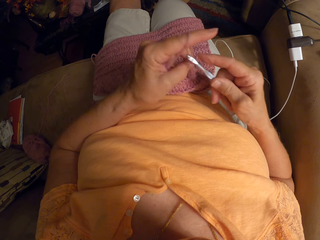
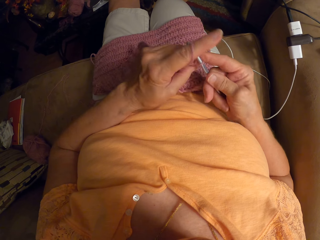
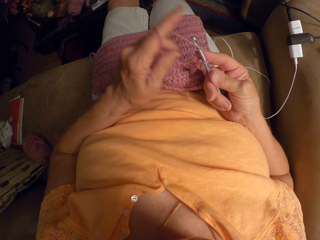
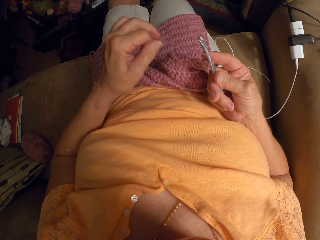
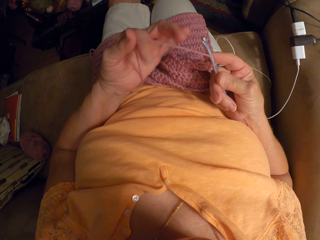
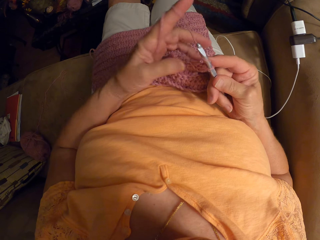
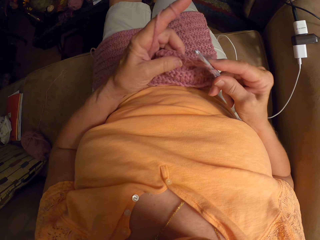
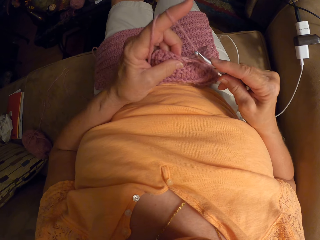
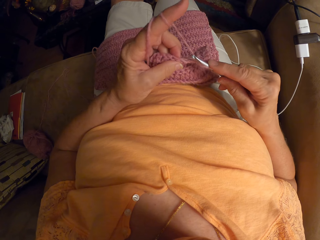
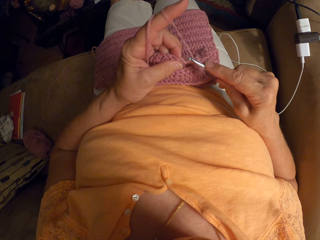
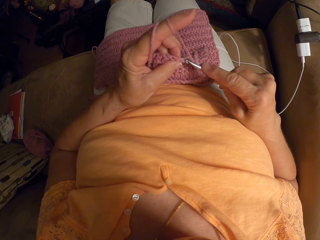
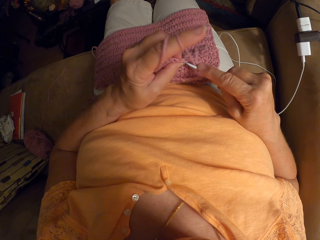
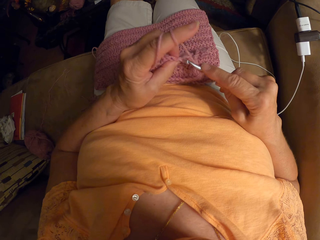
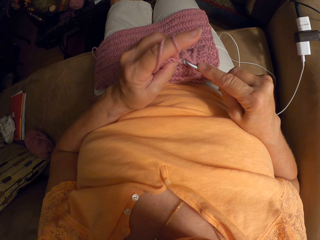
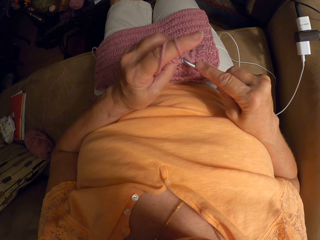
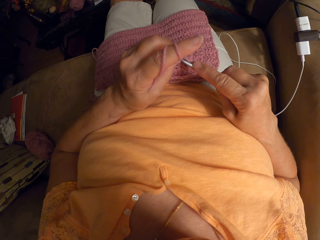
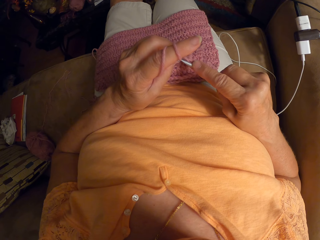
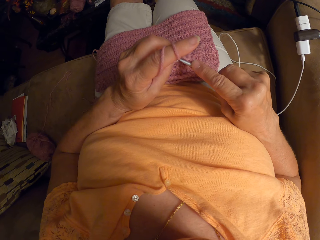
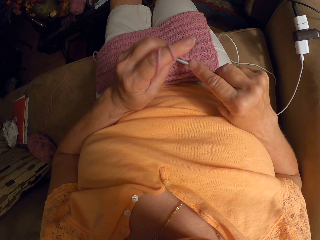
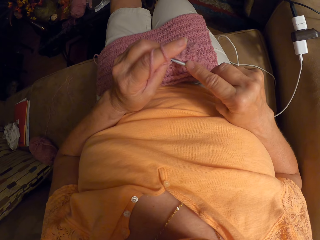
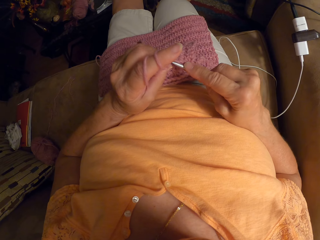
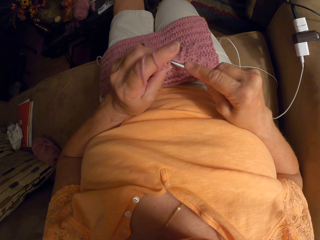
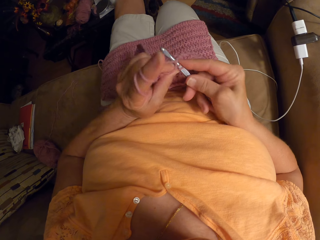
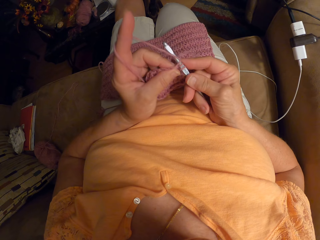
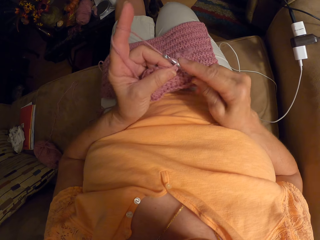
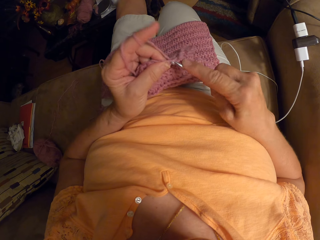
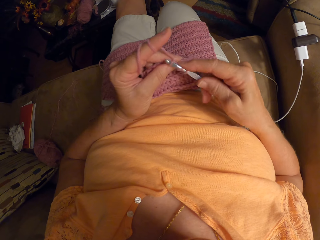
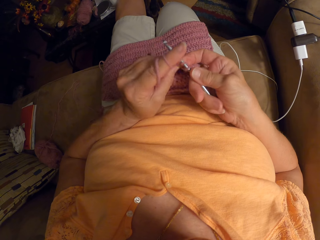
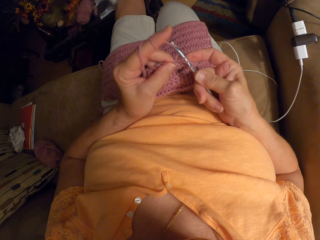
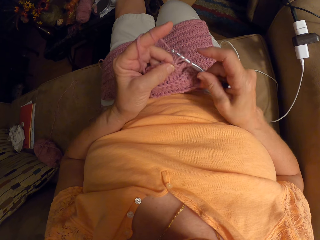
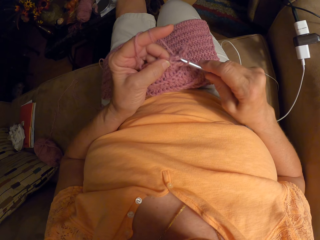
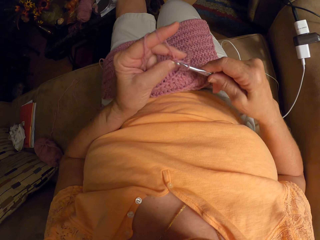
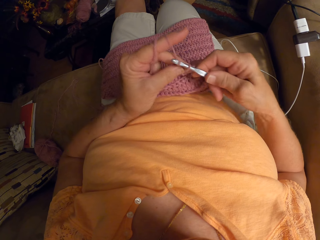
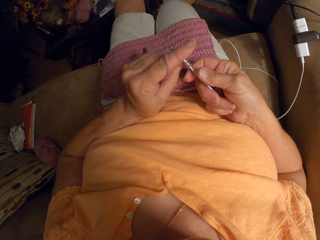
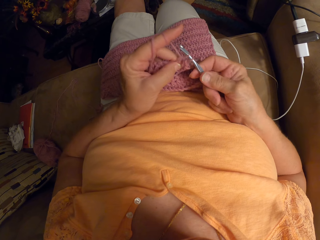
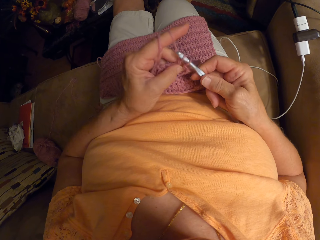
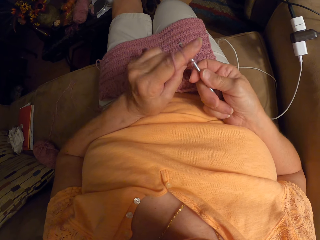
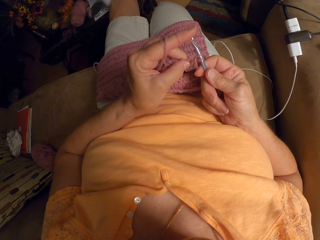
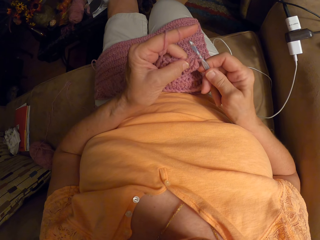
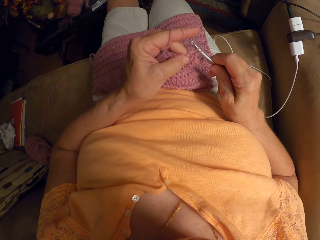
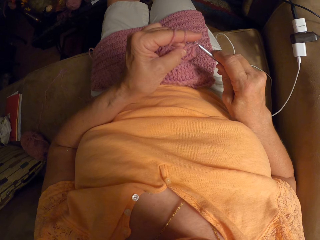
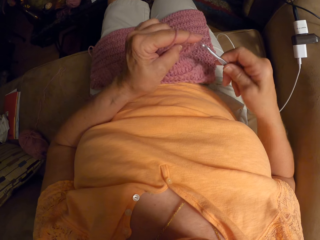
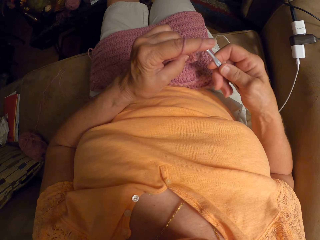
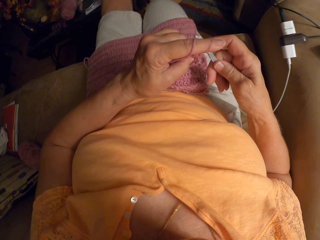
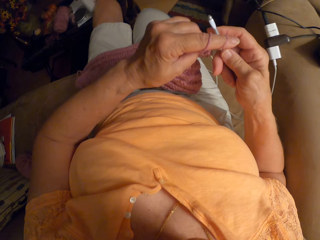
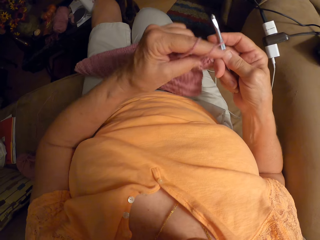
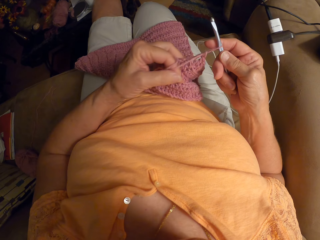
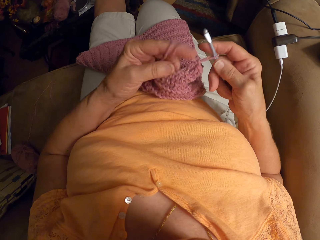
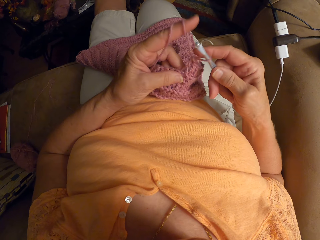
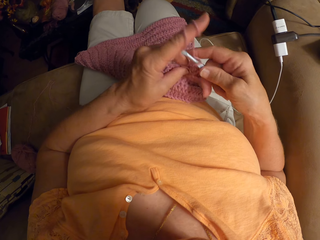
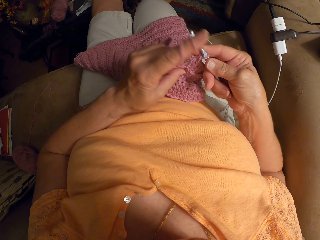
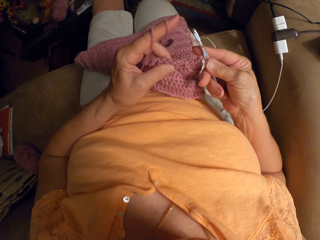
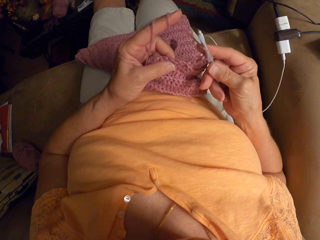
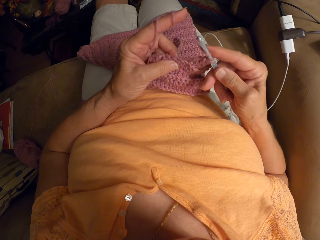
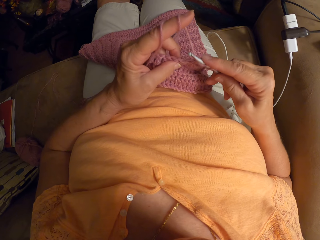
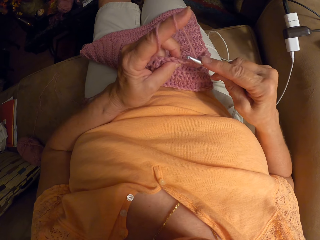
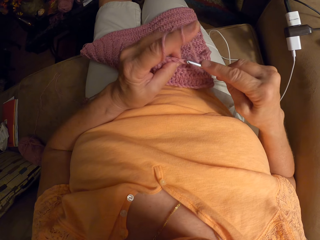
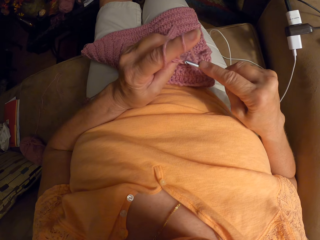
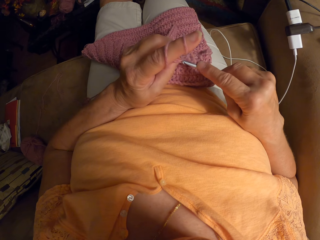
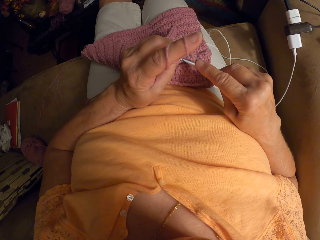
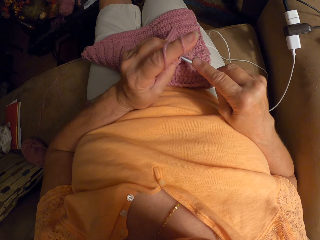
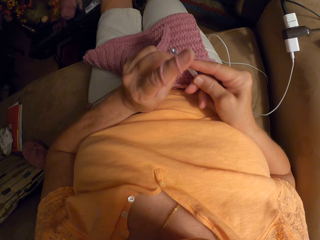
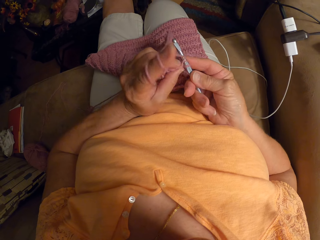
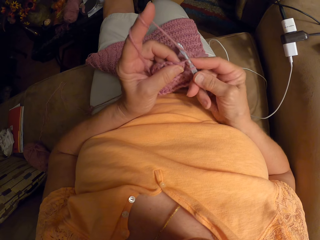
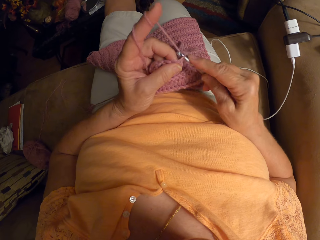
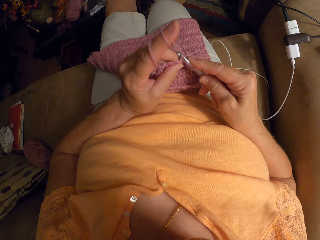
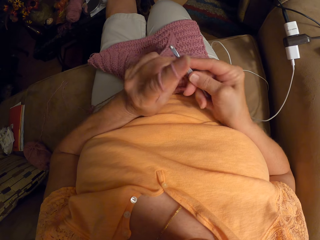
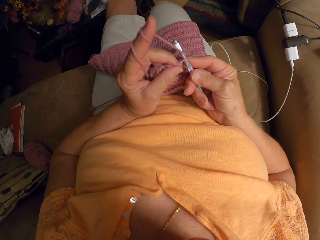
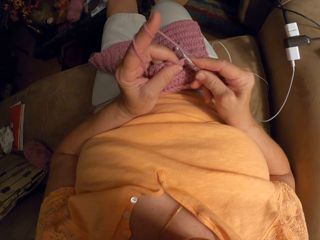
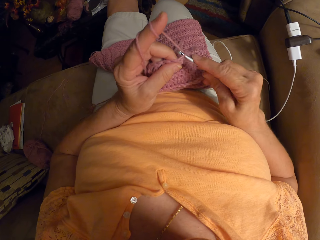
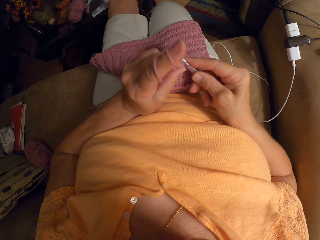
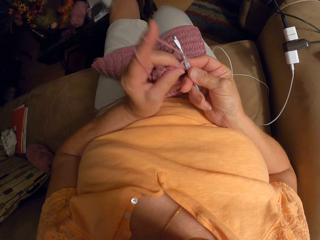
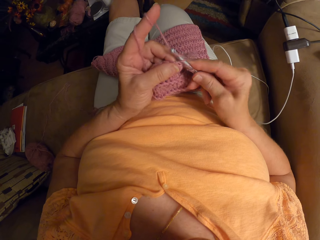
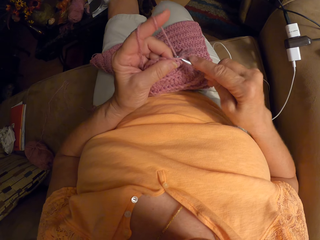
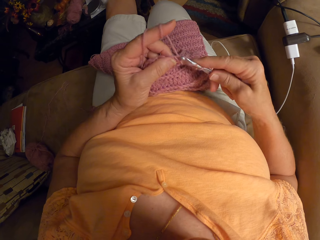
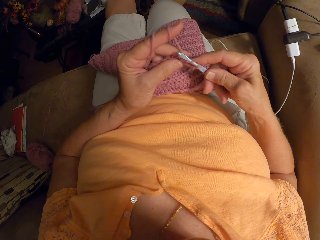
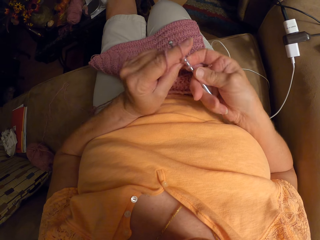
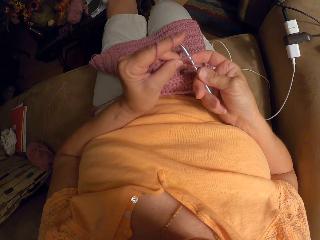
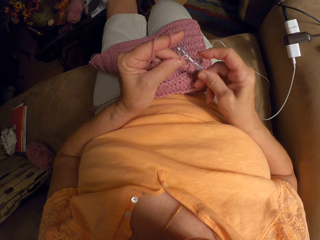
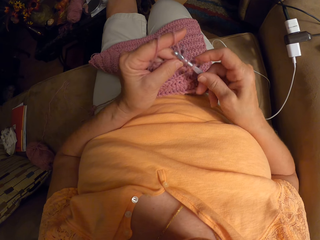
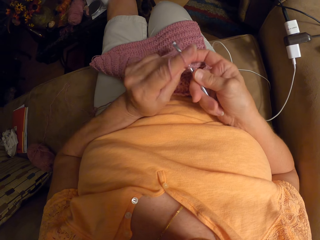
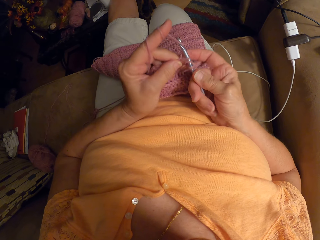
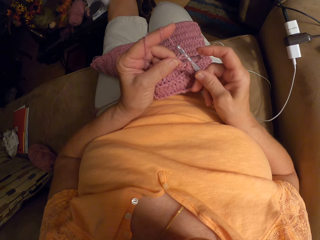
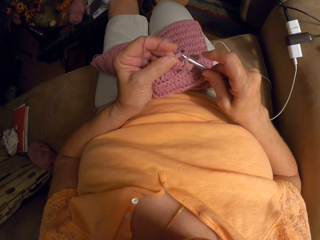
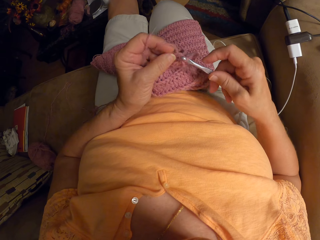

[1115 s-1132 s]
The camera wearer straightens the fabric. They knit the fabric with the hooked needle.
